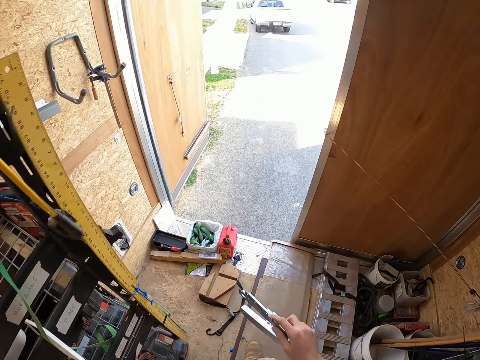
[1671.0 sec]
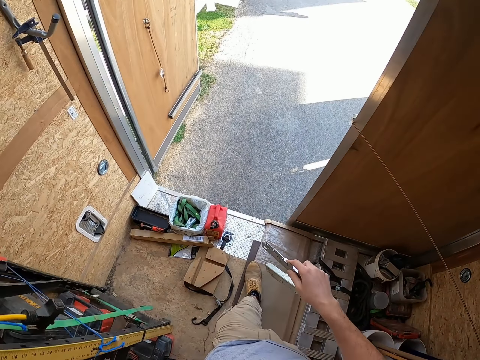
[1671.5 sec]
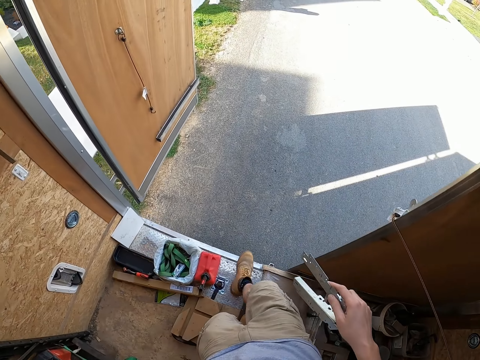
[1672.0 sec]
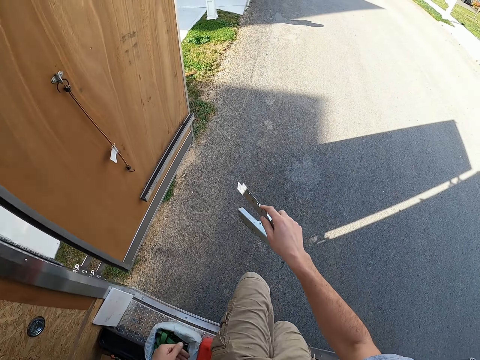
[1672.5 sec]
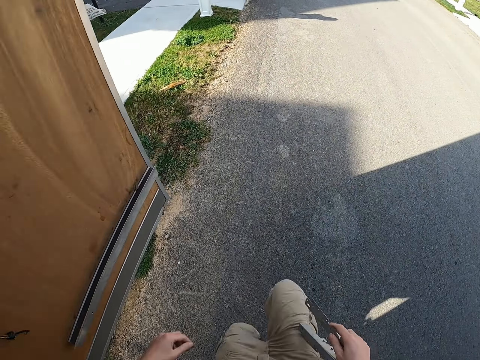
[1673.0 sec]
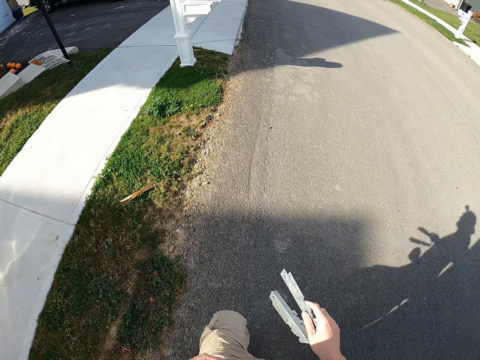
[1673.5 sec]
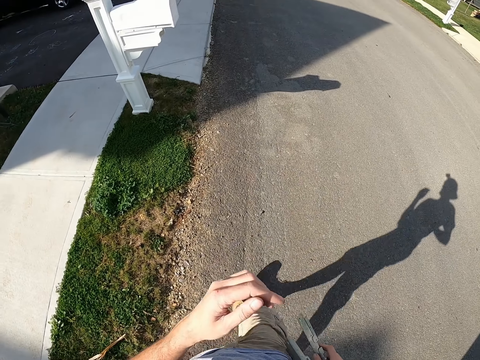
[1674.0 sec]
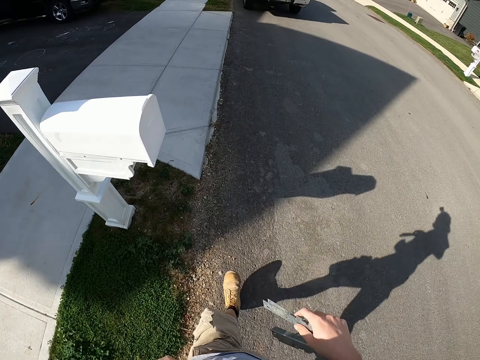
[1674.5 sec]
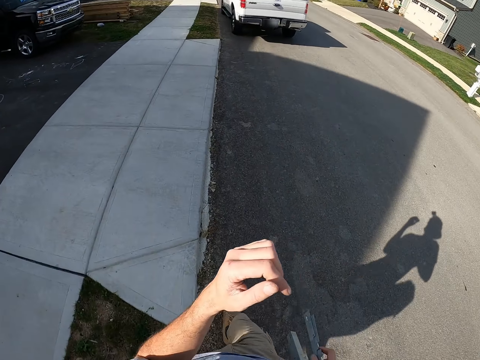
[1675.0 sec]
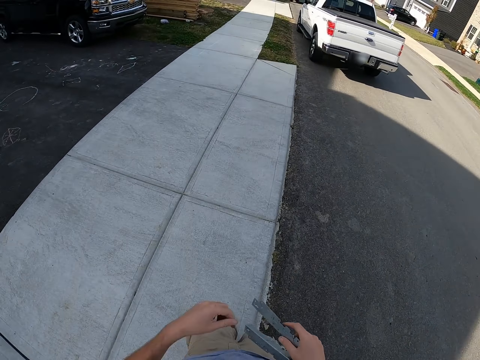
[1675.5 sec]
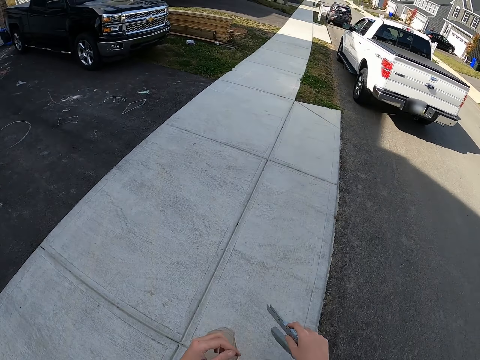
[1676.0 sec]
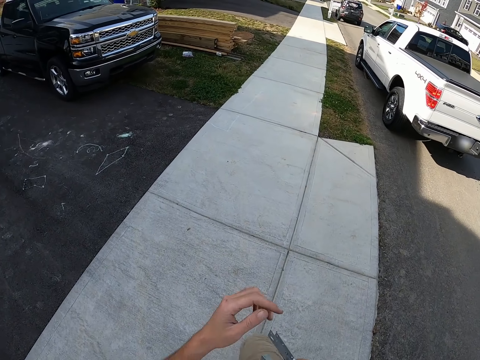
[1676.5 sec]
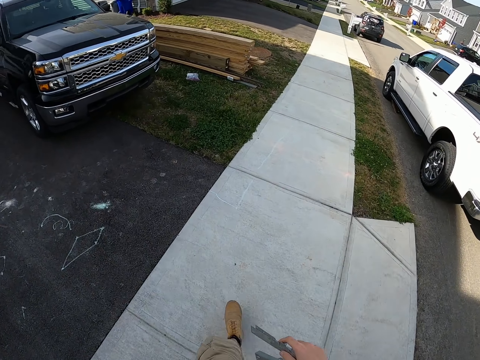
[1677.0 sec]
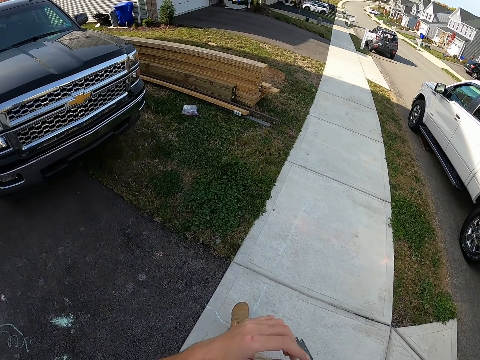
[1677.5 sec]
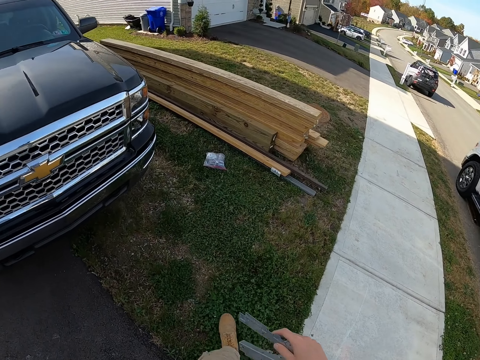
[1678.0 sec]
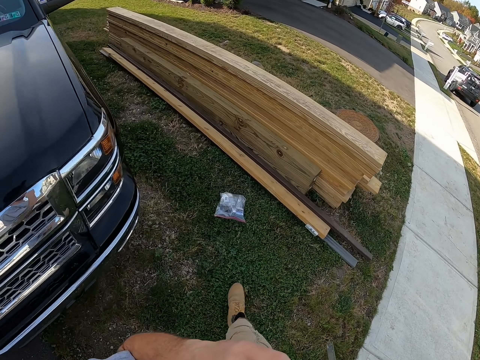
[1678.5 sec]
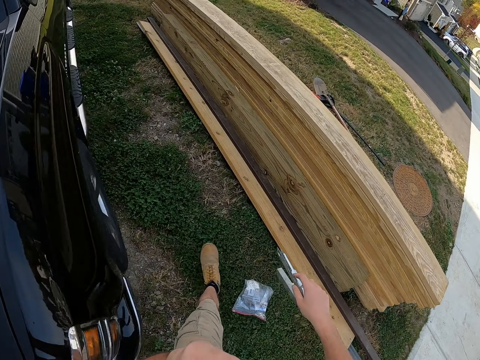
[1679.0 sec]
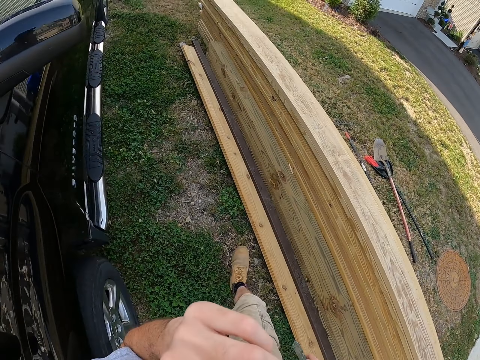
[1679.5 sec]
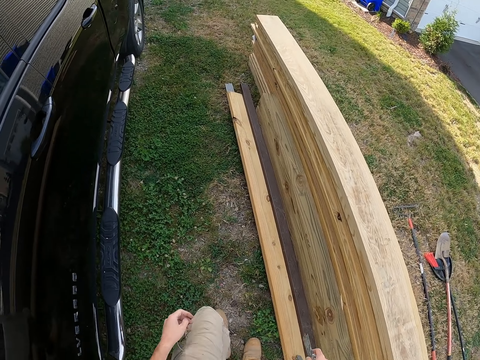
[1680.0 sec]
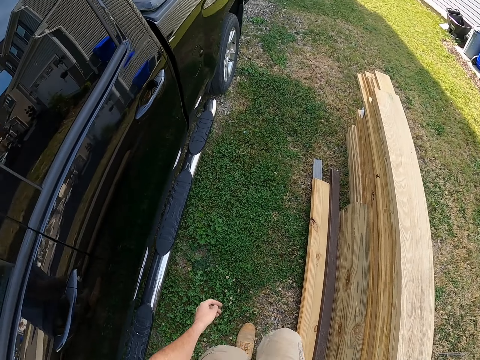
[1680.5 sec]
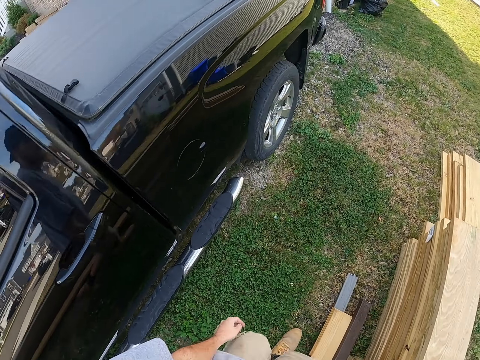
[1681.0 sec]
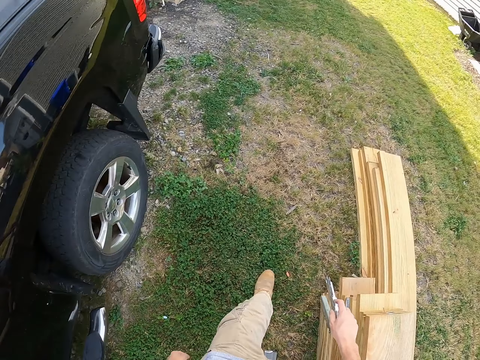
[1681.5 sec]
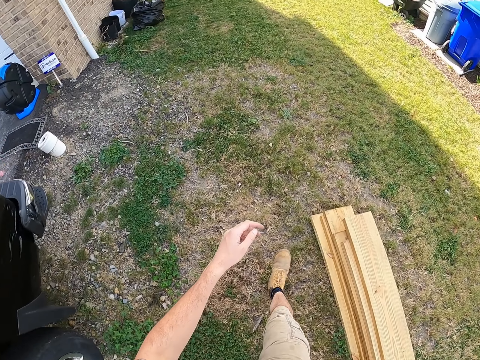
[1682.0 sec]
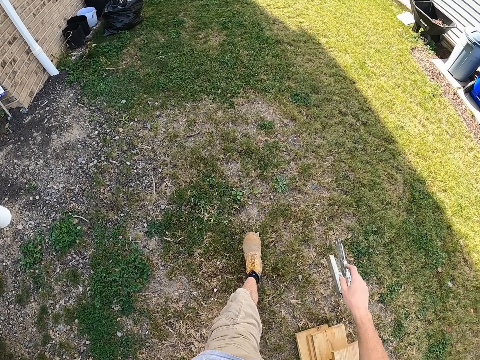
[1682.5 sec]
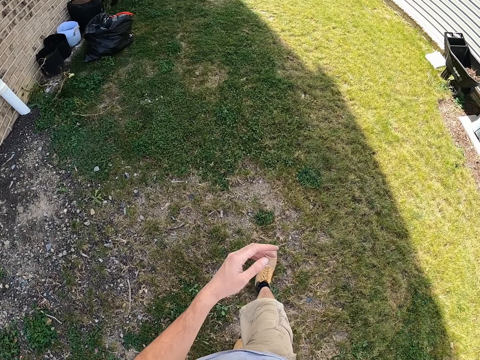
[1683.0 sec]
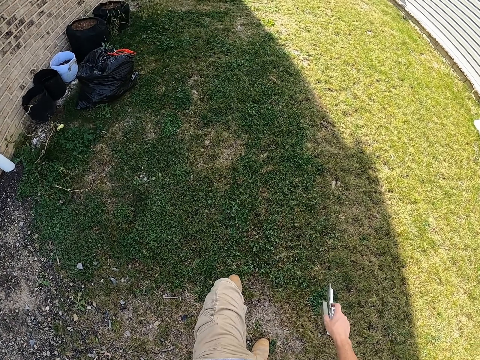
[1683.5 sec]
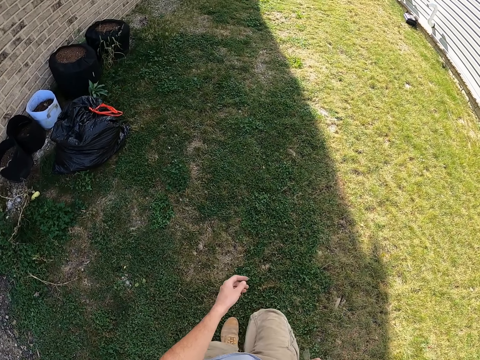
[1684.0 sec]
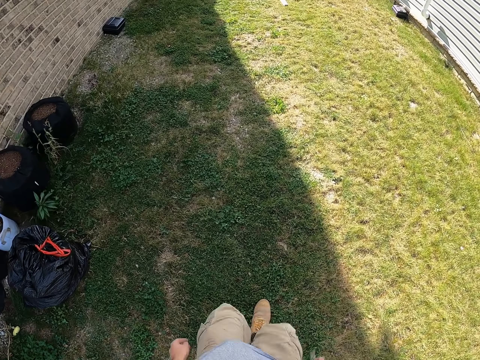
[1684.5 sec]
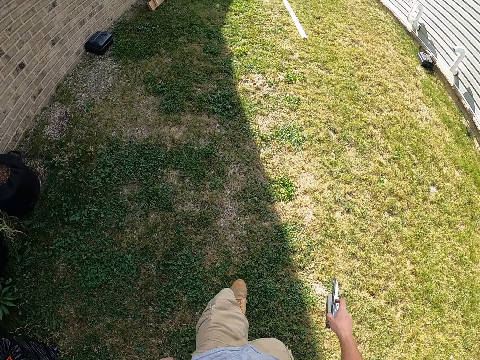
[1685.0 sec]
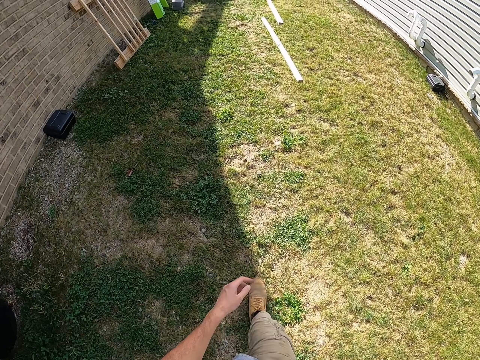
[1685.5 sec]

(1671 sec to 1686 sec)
The camera wearer walks down the lorry. They walk on the pavement.

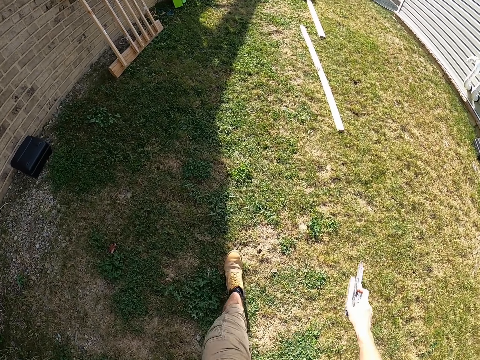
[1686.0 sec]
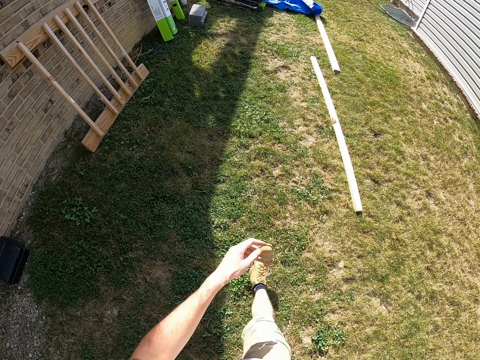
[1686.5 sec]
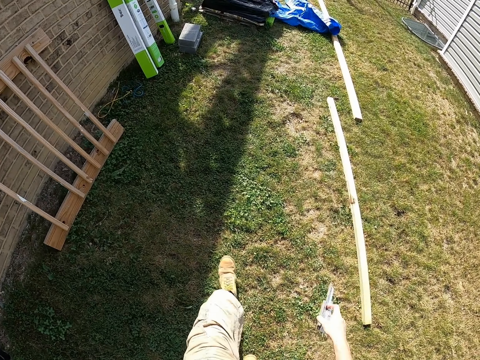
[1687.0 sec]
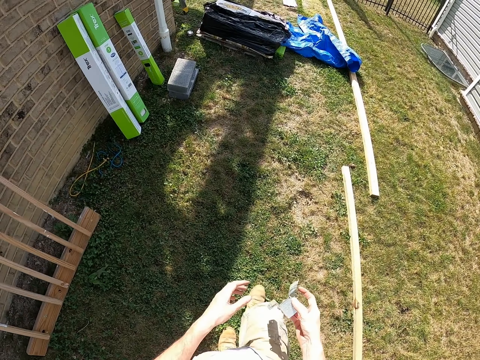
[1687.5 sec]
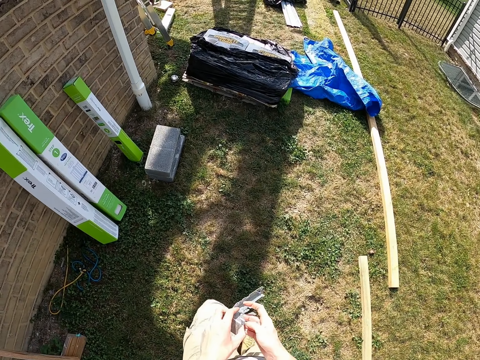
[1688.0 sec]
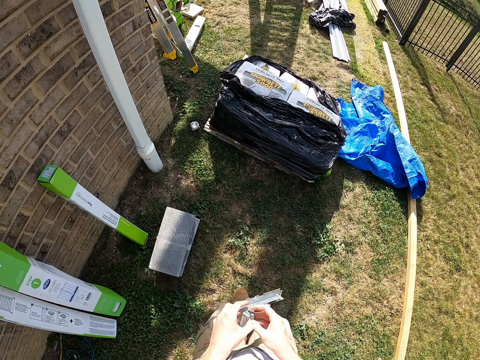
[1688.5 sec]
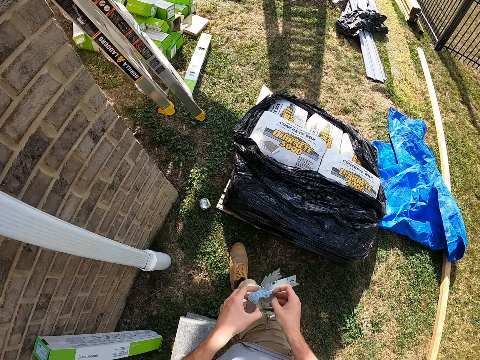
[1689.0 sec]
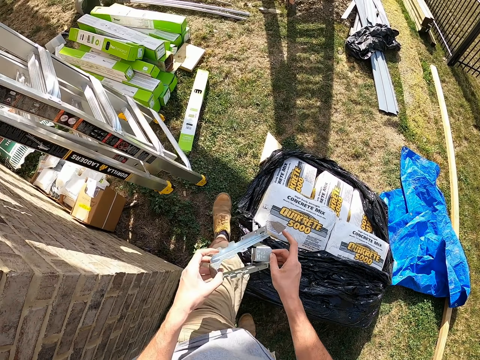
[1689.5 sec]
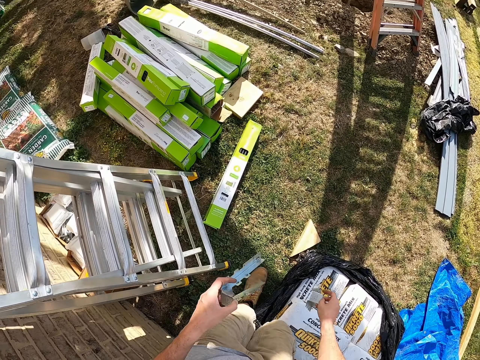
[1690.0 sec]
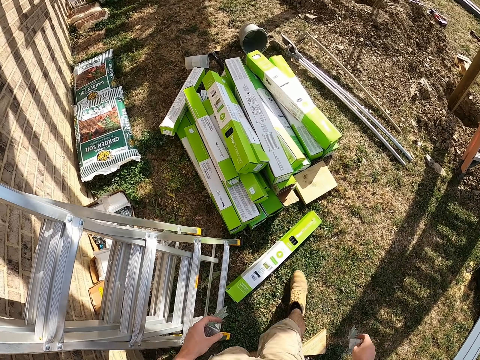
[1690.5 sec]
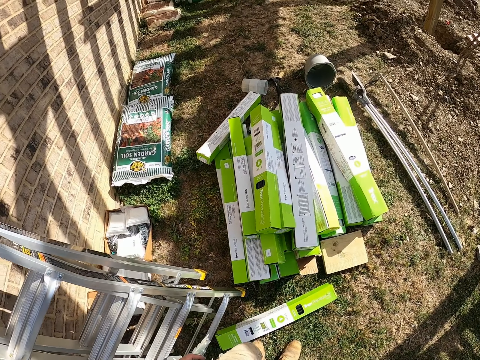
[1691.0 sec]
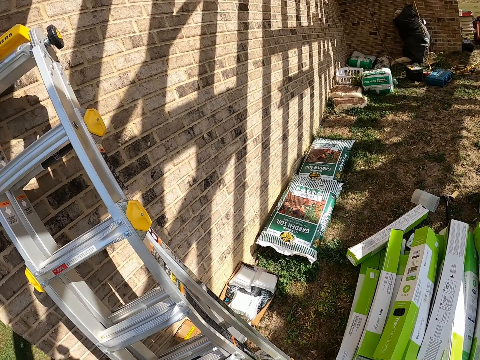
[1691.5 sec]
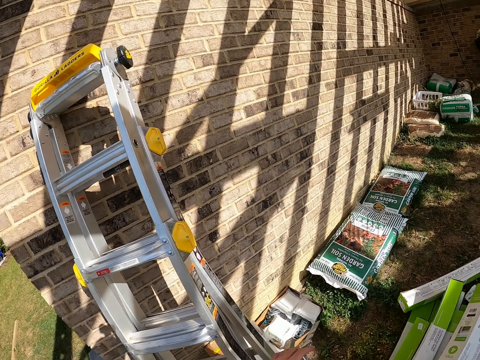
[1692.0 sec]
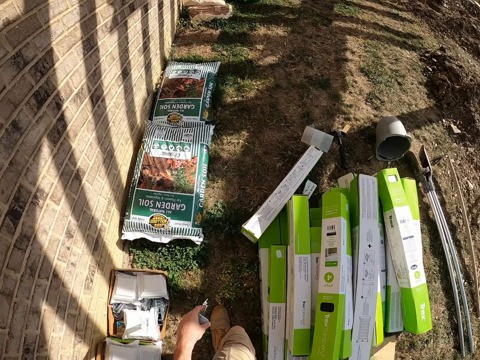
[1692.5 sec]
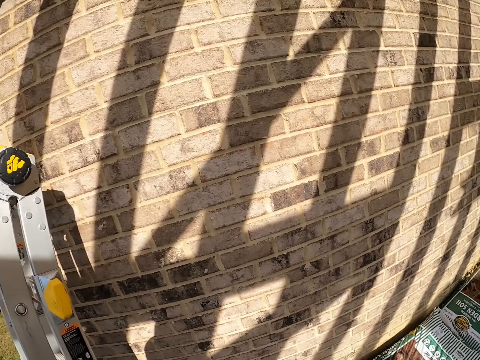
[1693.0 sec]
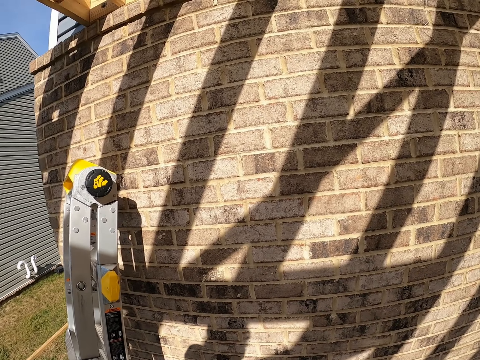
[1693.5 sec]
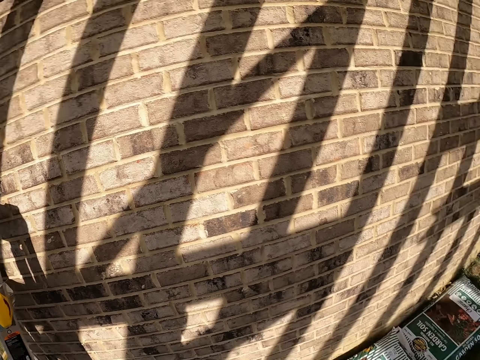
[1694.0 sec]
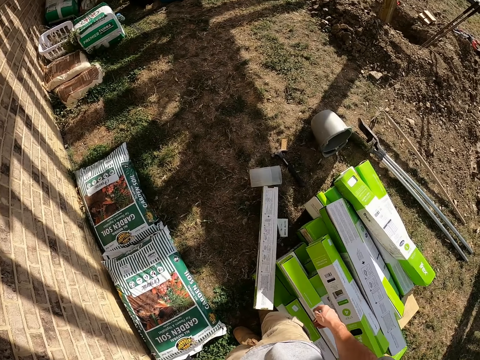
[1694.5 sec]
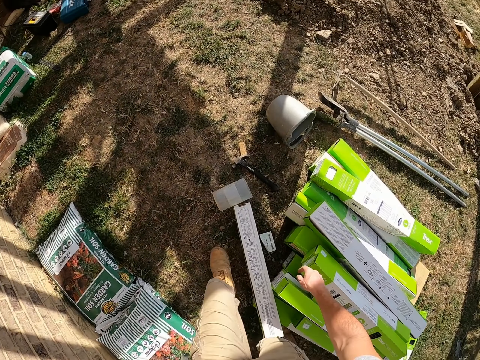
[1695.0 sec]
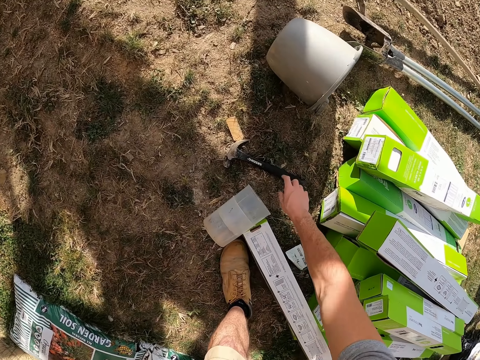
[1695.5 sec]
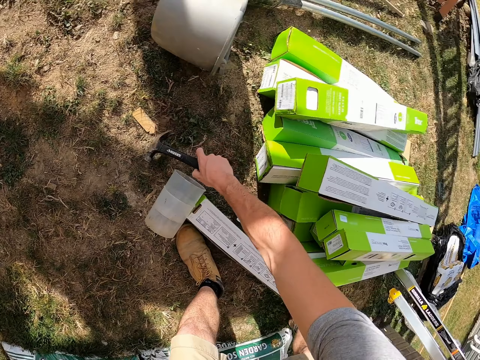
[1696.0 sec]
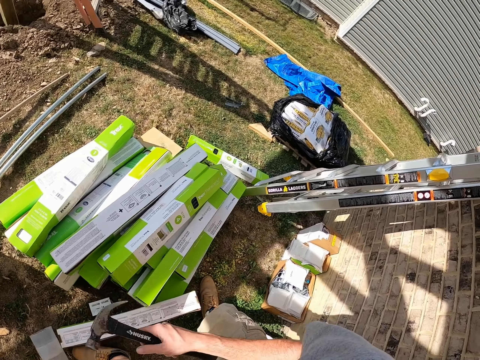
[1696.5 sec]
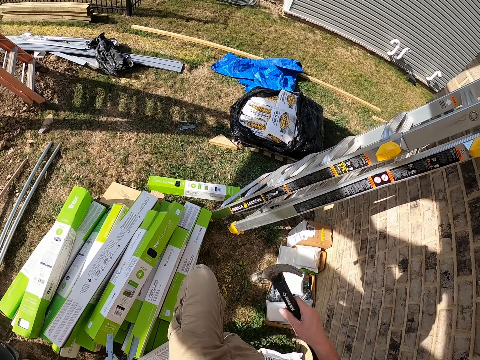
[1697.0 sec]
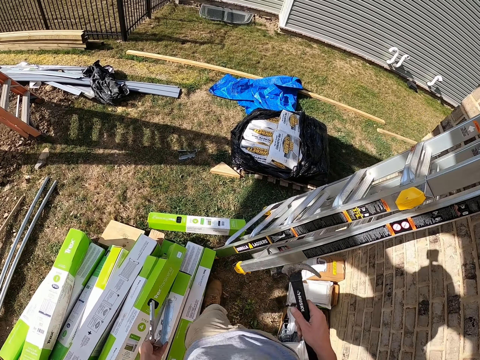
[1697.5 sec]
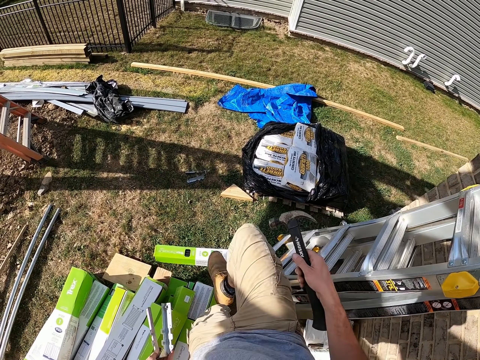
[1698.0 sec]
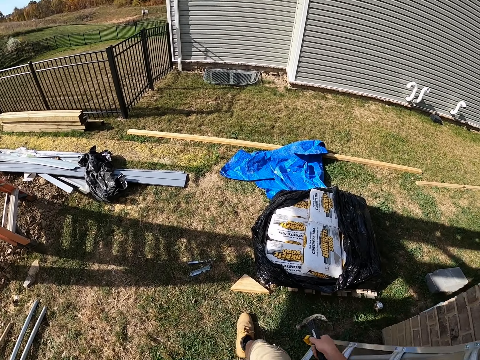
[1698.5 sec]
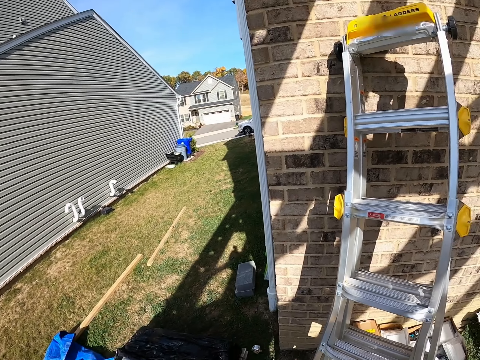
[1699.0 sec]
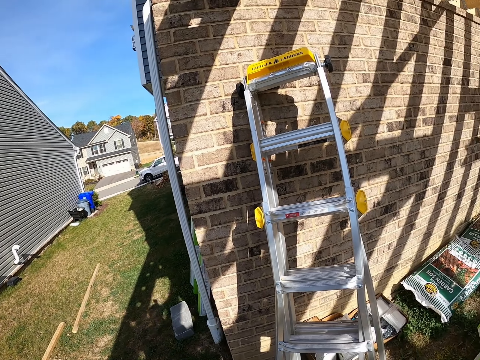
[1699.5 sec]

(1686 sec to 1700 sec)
The camera wearer picks up a hammer on the ground.
